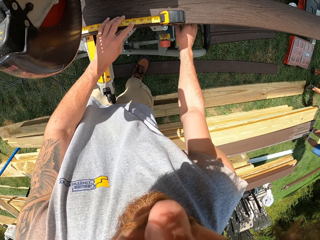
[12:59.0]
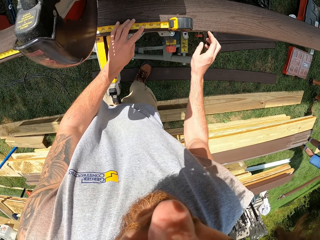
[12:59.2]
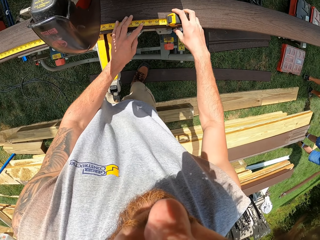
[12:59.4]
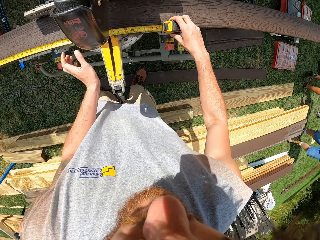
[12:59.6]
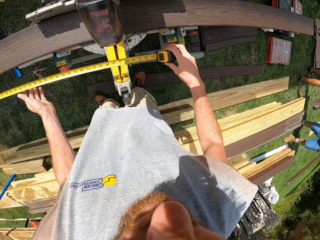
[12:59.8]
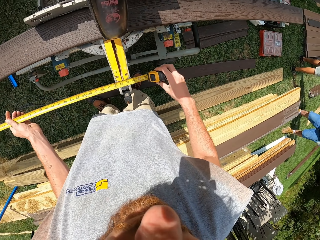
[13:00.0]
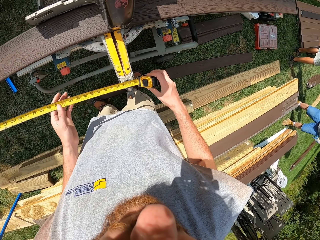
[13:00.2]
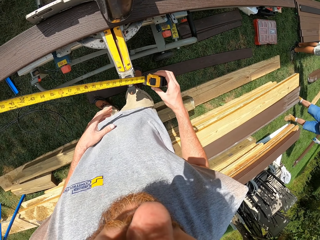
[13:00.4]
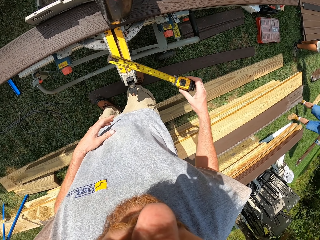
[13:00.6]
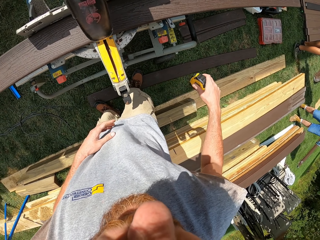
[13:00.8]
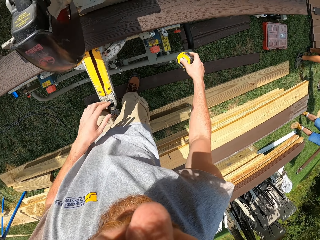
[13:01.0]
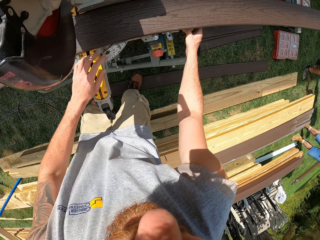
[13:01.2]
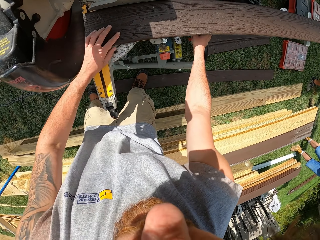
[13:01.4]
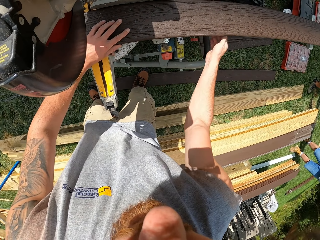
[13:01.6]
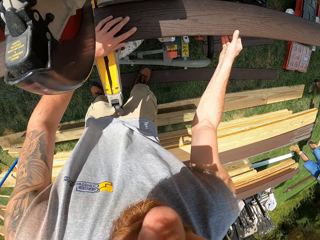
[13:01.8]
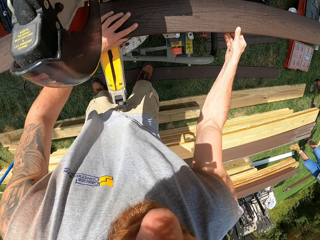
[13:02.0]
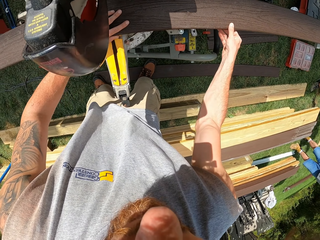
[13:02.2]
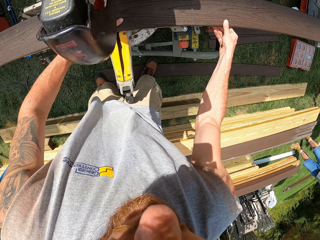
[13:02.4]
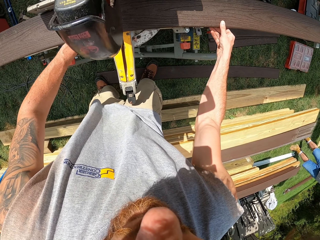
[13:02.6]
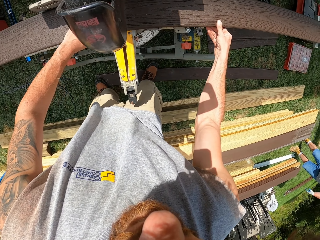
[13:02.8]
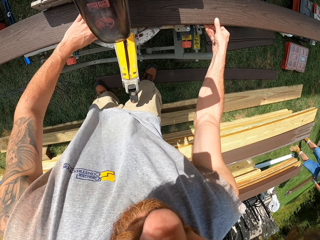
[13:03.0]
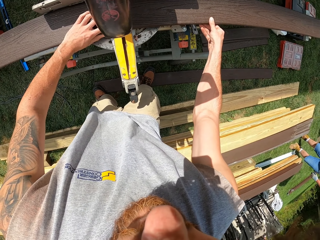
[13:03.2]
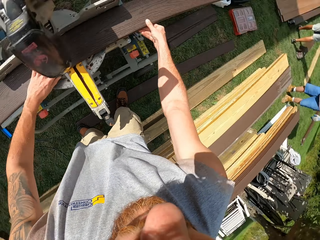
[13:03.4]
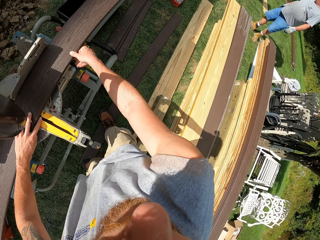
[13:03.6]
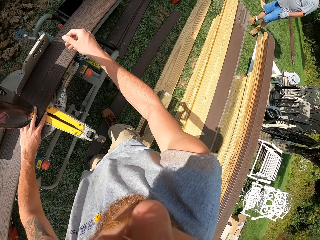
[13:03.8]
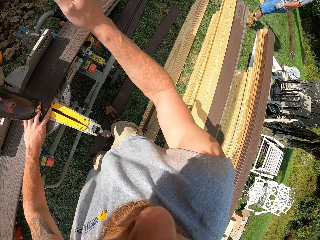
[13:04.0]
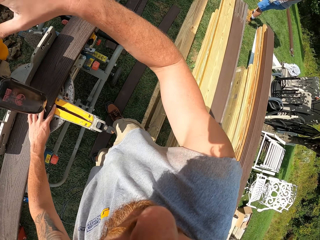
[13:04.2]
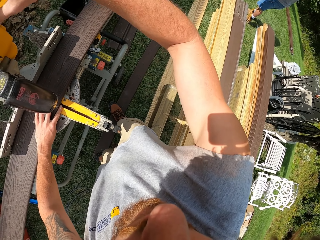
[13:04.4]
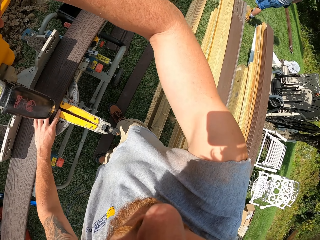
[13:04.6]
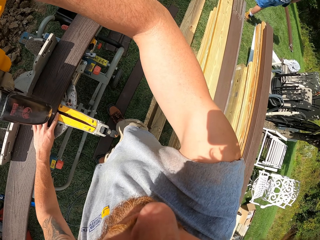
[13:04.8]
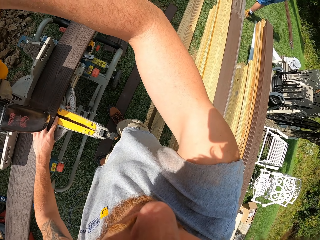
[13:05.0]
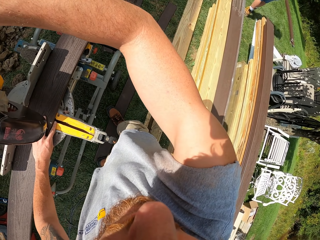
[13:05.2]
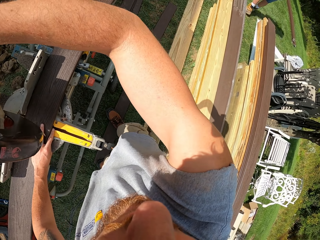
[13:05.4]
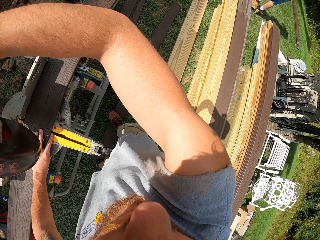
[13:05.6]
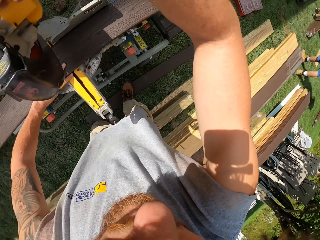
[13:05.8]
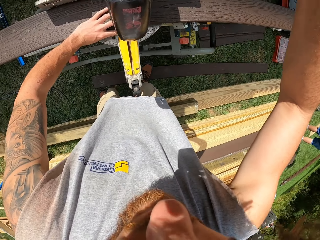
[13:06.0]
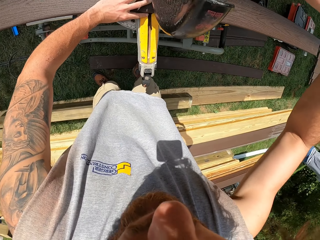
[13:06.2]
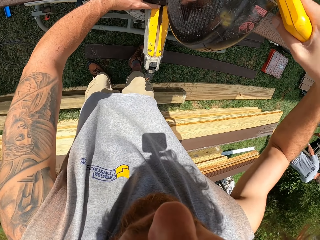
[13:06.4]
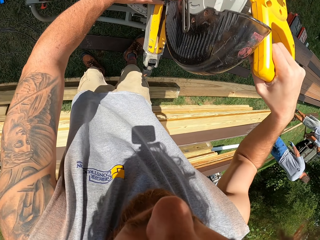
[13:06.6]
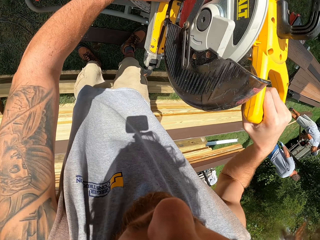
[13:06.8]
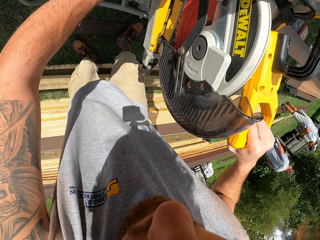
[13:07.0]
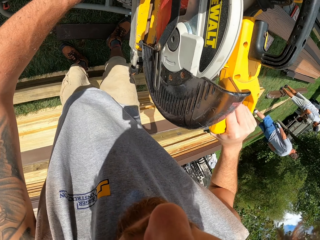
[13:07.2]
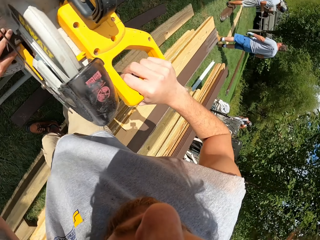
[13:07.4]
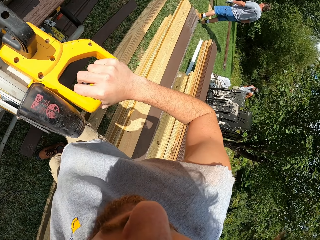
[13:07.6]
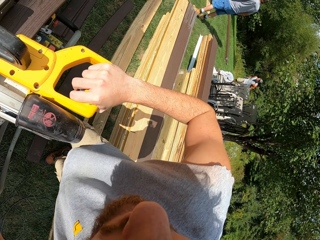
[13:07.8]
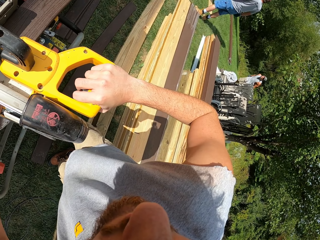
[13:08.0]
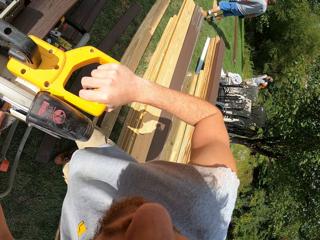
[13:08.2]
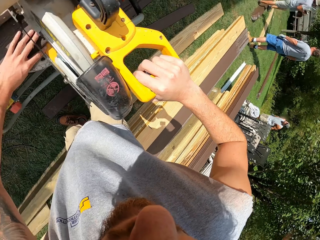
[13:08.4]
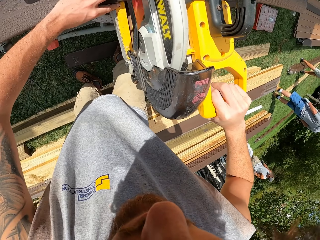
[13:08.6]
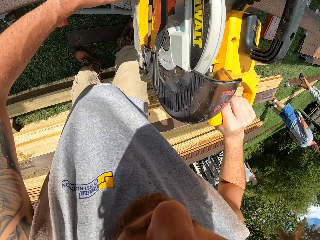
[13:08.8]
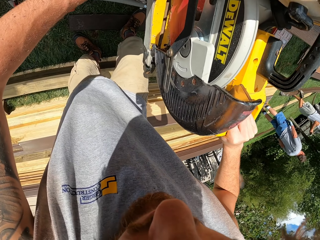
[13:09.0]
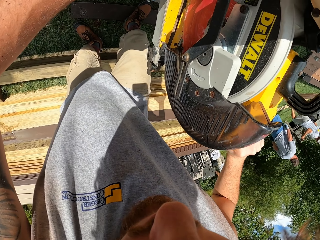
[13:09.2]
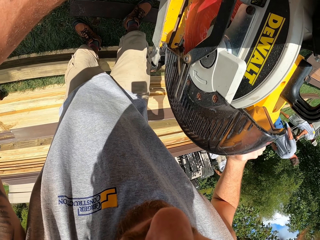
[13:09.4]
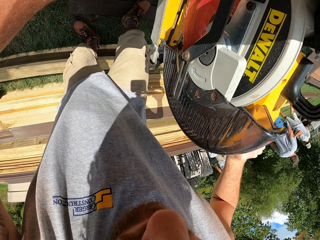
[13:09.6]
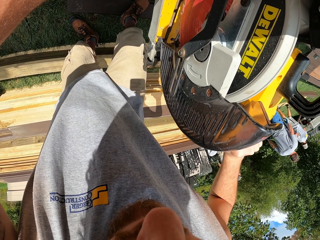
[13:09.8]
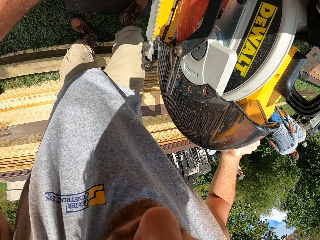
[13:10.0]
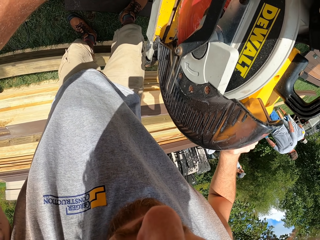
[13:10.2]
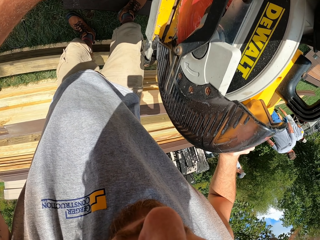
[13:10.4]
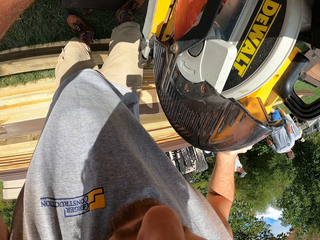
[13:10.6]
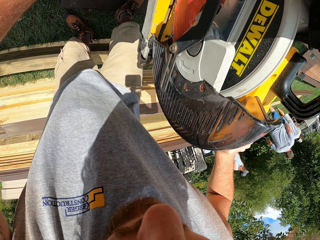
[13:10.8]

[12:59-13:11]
The camera wearer returns back a marker knife. They remove a tape measure or hand measuring tape. They push the tape measure. They unfold the hand measuring tape. They put the hand measuring tape on the tool box. They move the wood. They operate the tape measure. They cut the timber with a cutting machine.

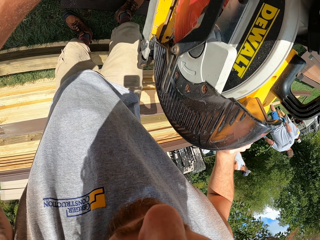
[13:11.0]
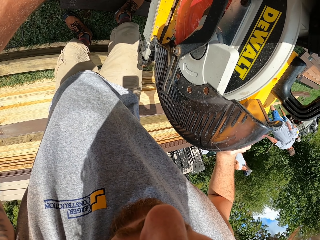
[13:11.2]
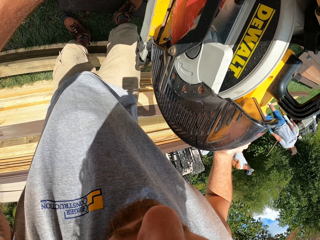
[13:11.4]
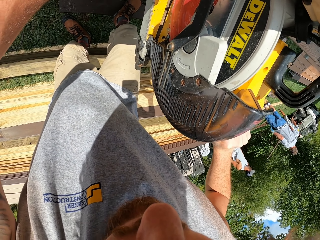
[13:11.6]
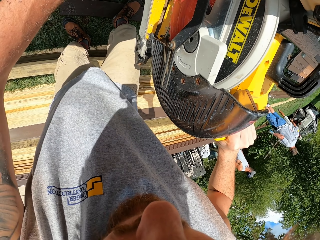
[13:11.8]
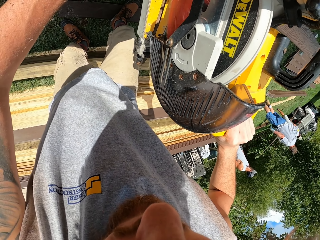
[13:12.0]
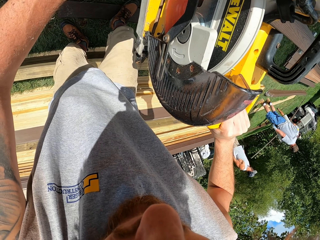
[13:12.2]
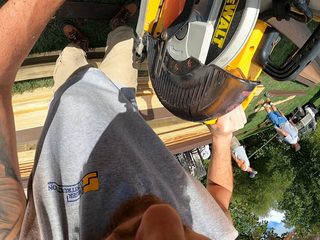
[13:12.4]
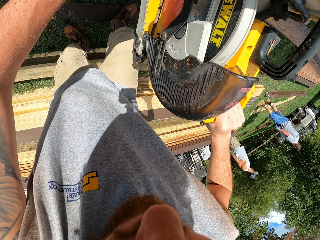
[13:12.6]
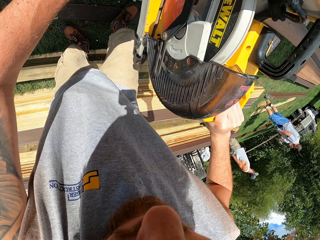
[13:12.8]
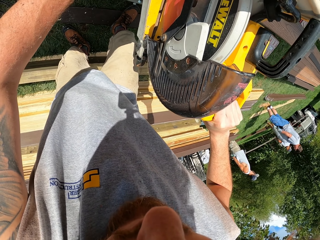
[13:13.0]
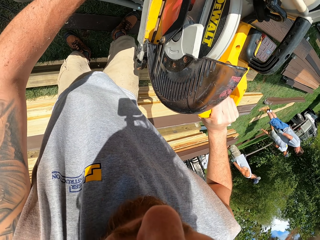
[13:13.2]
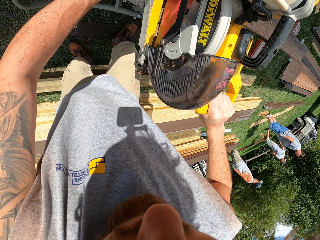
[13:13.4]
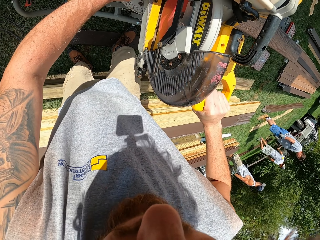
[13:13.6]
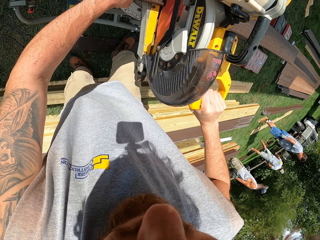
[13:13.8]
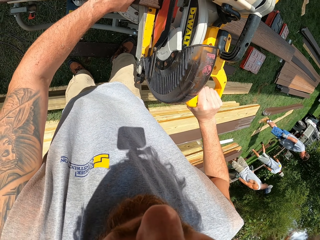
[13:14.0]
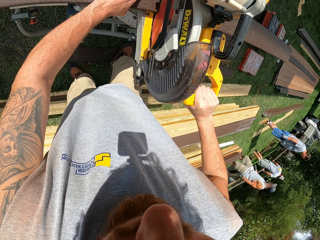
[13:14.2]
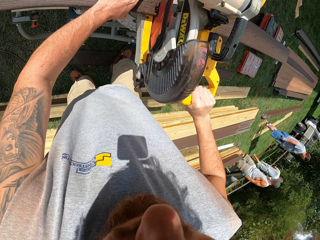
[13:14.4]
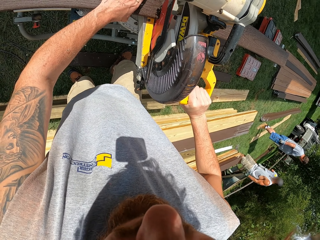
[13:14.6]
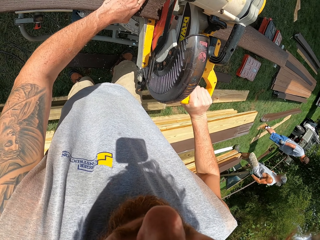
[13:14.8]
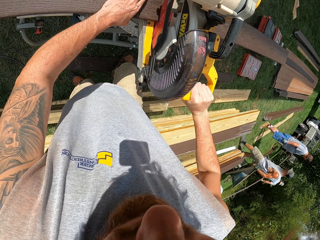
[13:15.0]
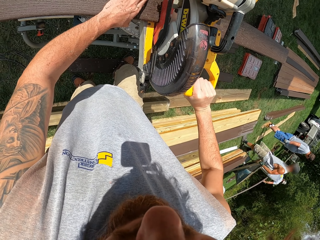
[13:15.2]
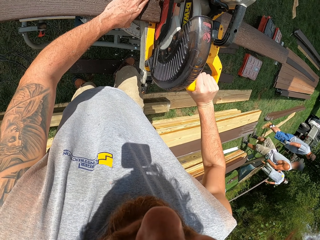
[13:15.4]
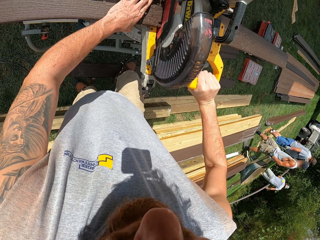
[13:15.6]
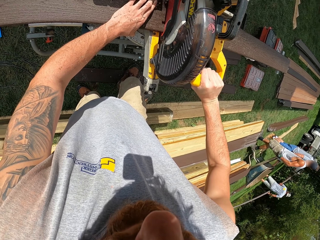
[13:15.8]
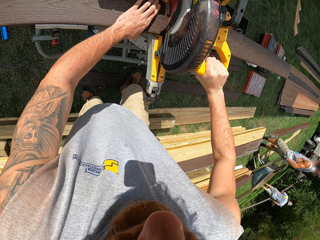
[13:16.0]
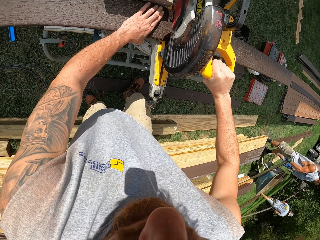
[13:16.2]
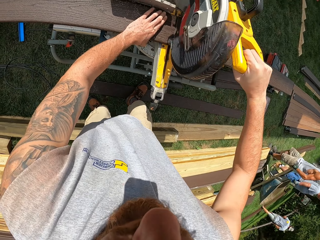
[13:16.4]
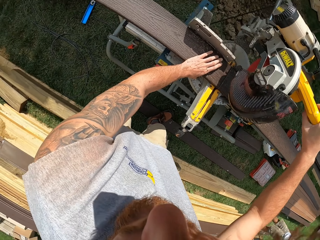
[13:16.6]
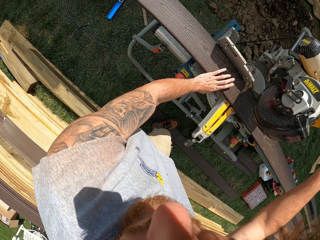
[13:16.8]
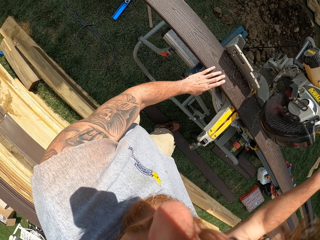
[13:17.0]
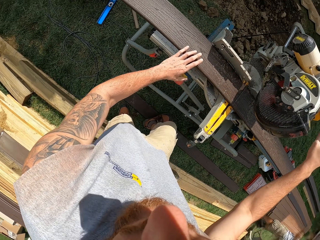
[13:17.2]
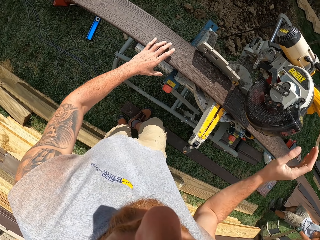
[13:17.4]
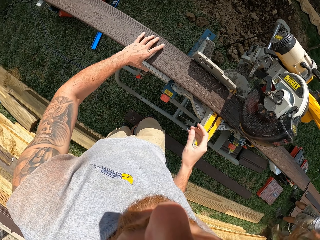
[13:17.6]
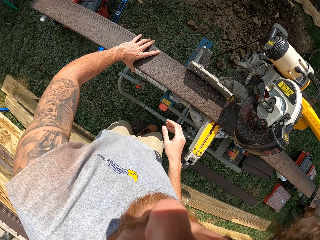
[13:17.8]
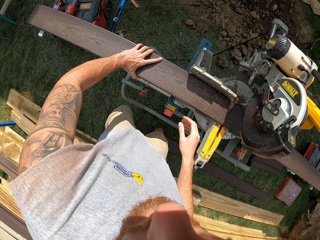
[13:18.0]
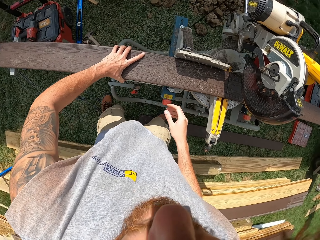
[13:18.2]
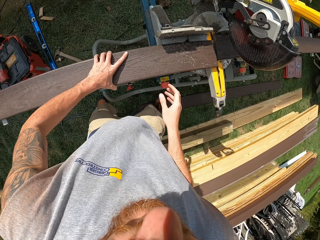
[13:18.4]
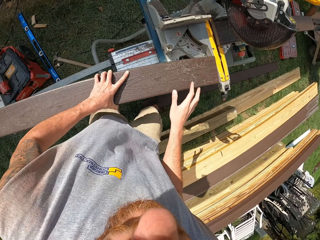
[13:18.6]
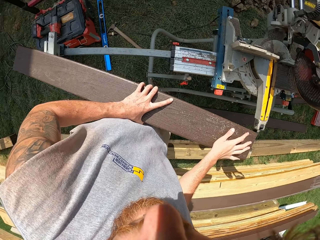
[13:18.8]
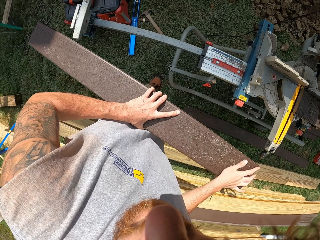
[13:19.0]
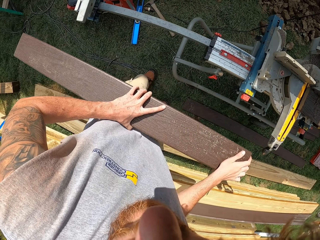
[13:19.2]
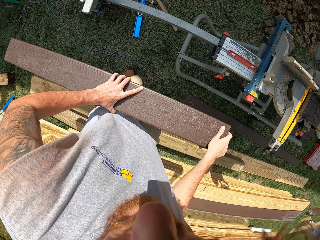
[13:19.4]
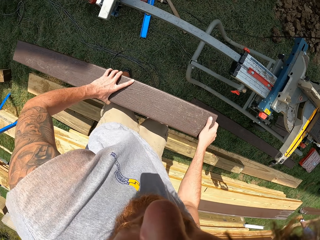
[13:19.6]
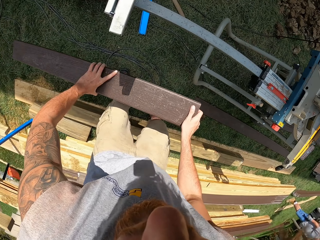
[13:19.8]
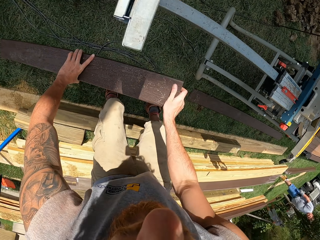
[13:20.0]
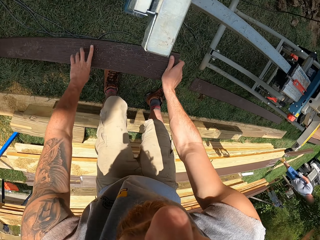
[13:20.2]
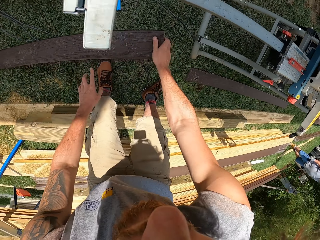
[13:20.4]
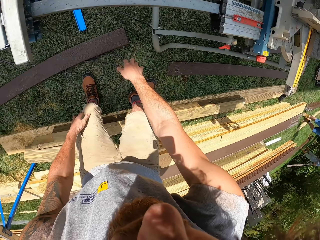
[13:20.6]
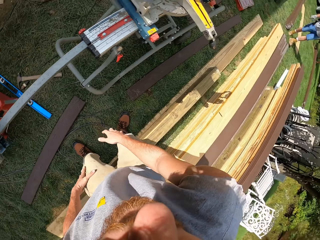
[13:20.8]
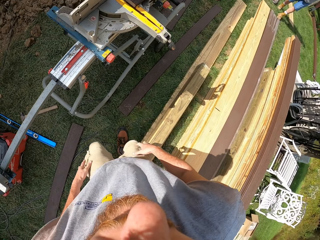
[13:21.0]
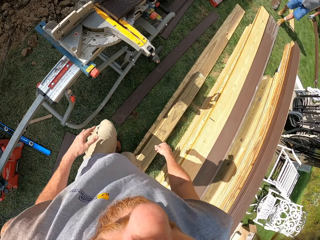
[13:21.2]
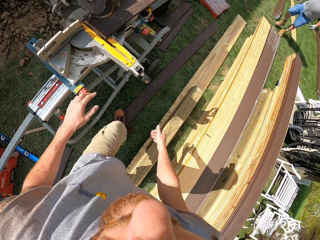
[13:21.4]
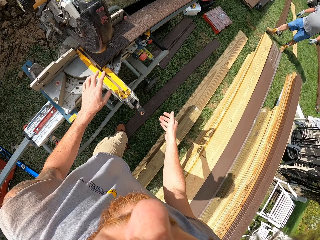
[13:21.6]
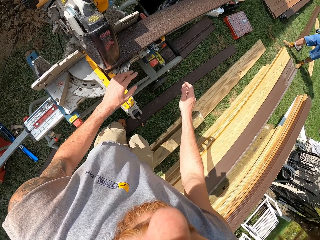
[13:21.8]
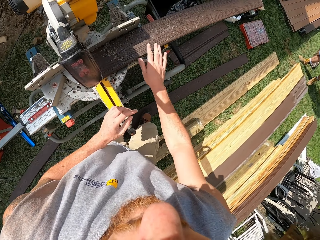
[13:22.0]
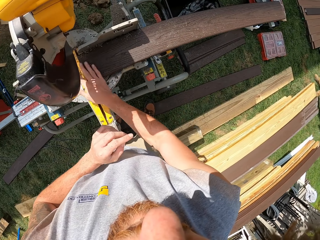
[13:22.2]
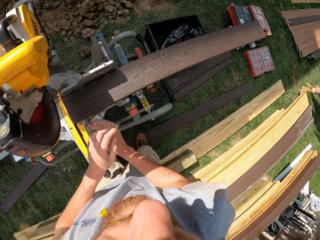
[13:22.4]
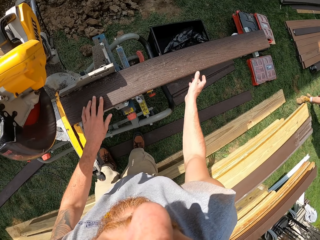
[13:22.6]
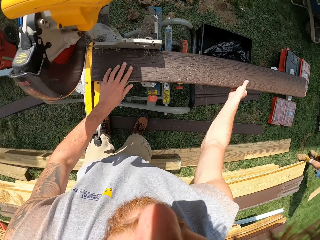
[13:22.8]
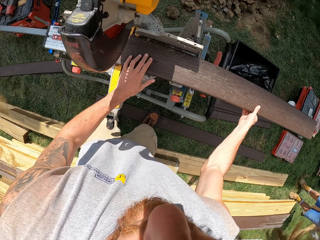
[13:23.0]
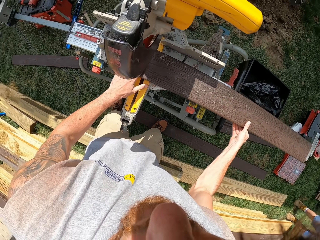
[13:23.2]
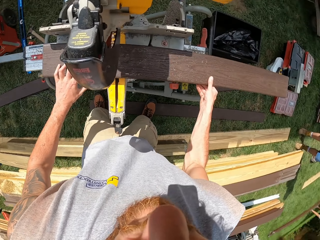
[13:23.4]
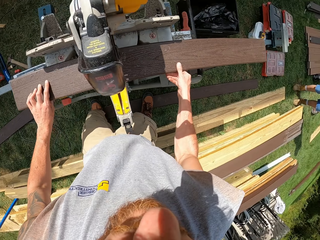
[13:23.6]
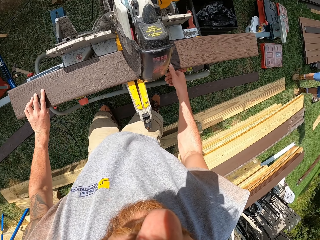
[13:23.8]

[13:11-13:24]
The camera wearer cuts wood. They pick up the wood. They carry the timber with hands. They put the timber on the ground. They move towards a circular saw. They walk around. They wipe the wood. They move the wood on the circular saw.
